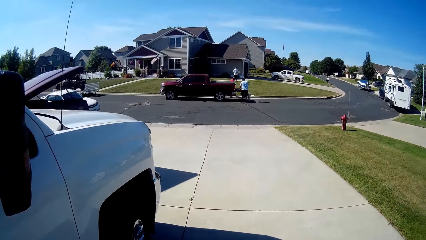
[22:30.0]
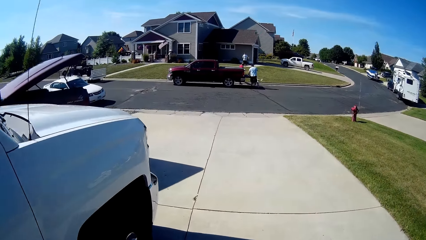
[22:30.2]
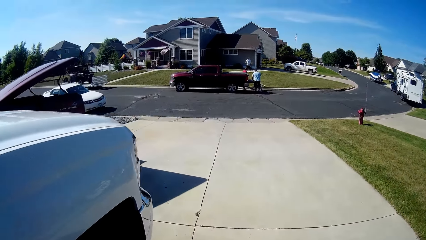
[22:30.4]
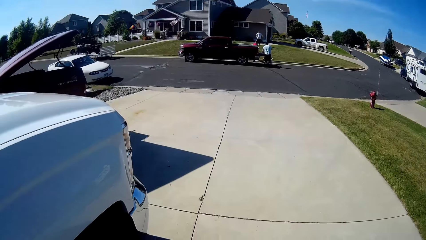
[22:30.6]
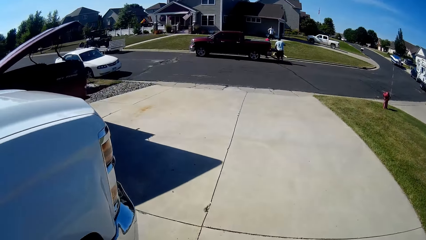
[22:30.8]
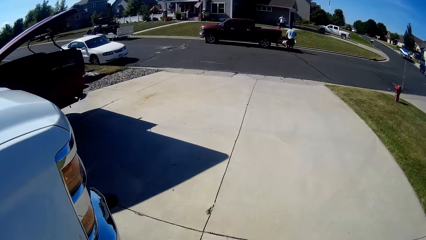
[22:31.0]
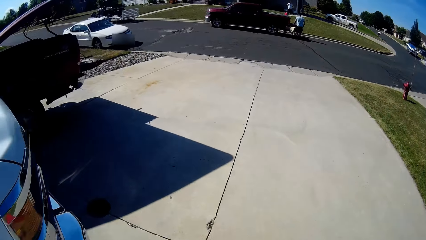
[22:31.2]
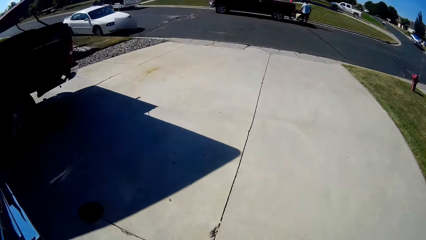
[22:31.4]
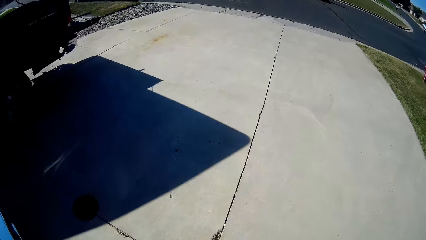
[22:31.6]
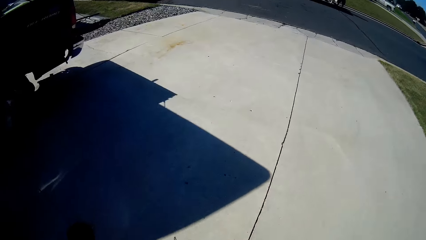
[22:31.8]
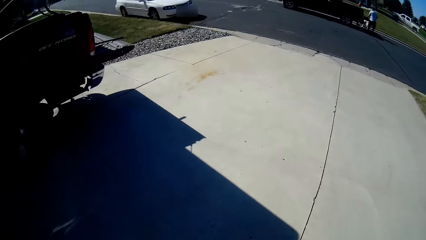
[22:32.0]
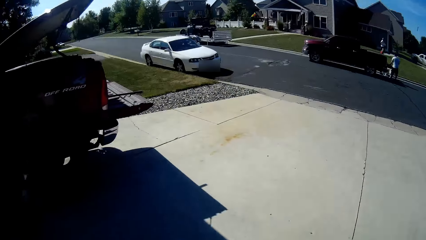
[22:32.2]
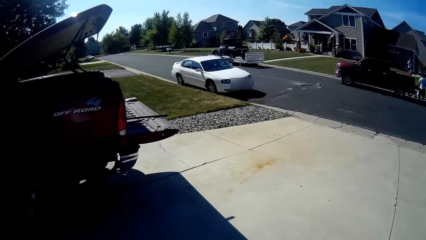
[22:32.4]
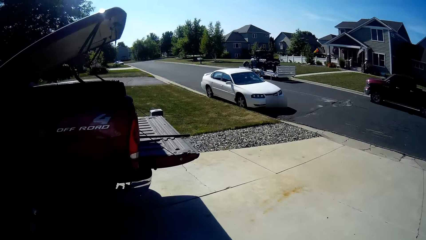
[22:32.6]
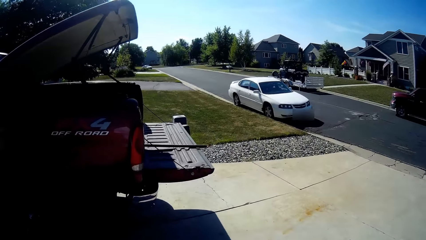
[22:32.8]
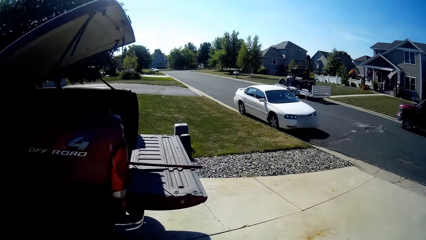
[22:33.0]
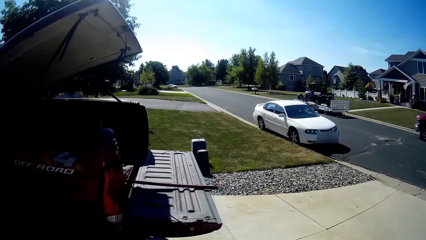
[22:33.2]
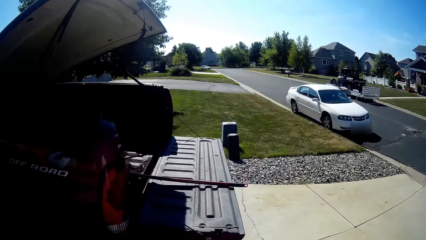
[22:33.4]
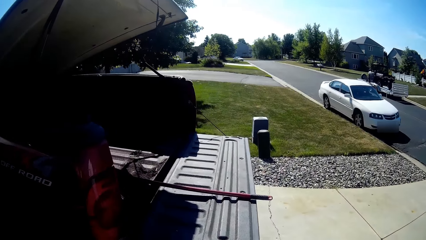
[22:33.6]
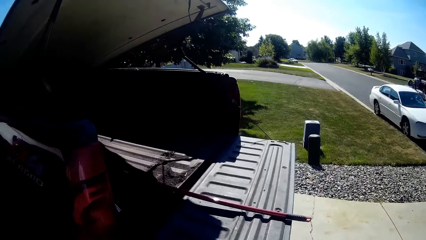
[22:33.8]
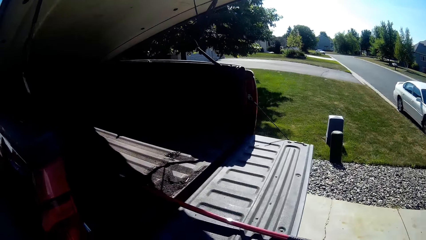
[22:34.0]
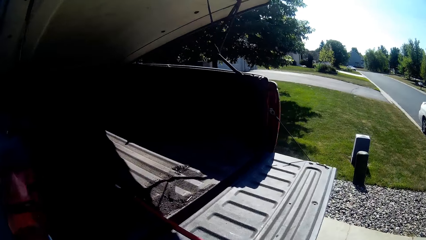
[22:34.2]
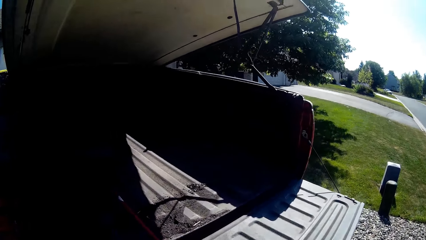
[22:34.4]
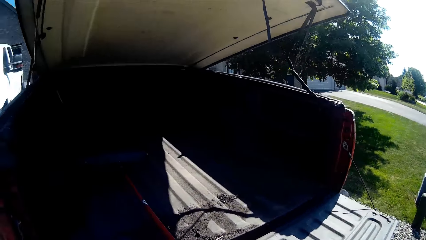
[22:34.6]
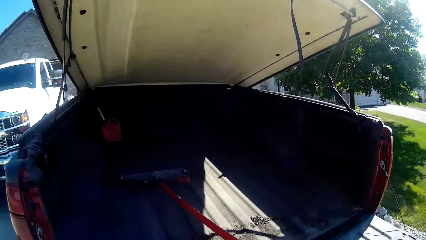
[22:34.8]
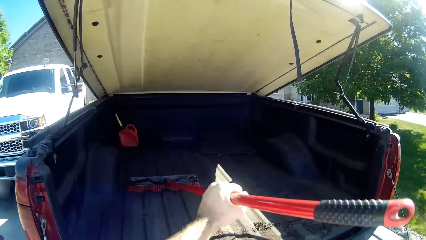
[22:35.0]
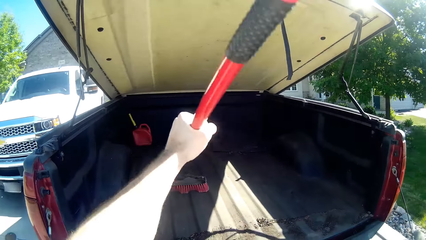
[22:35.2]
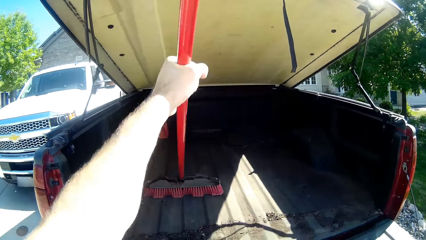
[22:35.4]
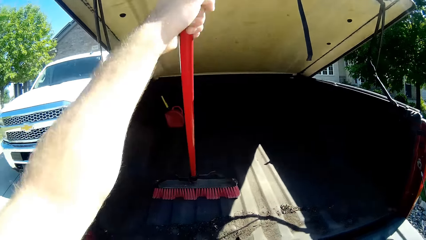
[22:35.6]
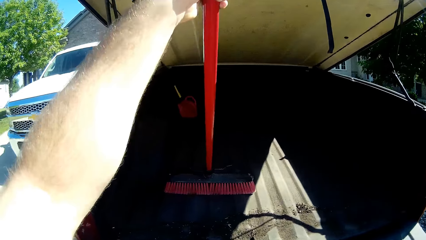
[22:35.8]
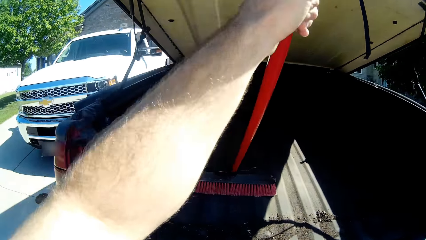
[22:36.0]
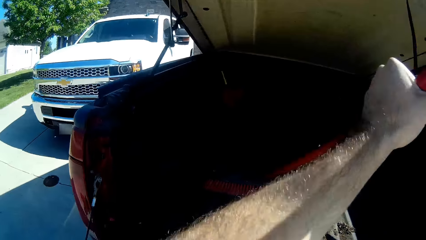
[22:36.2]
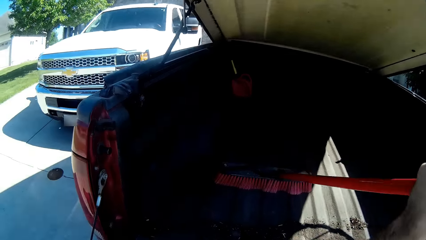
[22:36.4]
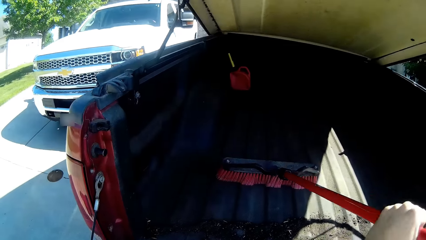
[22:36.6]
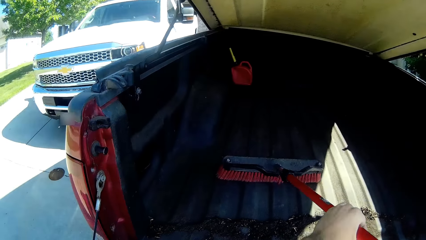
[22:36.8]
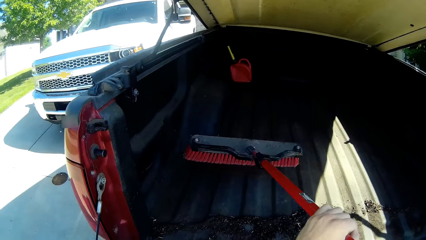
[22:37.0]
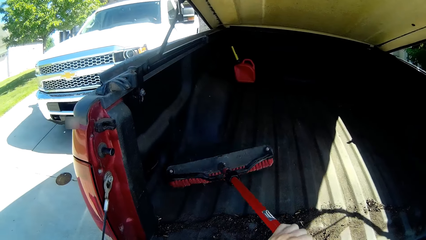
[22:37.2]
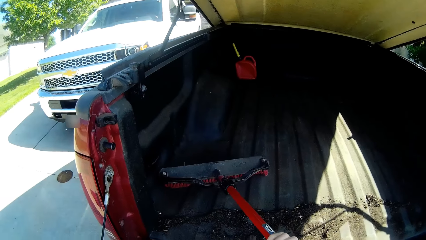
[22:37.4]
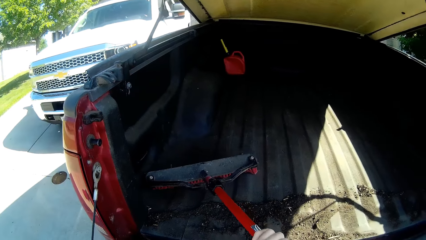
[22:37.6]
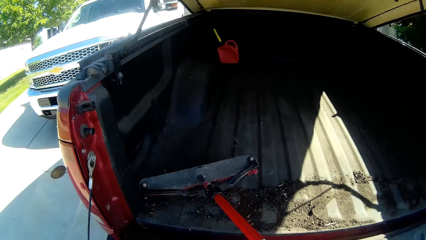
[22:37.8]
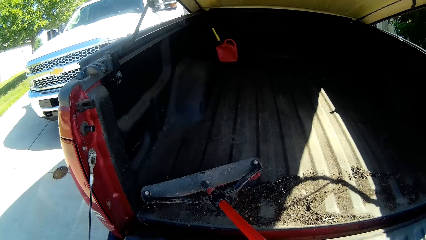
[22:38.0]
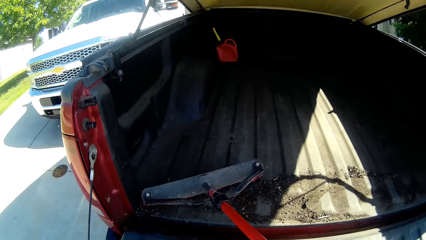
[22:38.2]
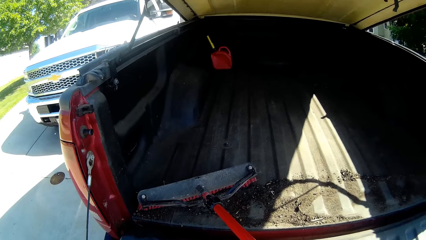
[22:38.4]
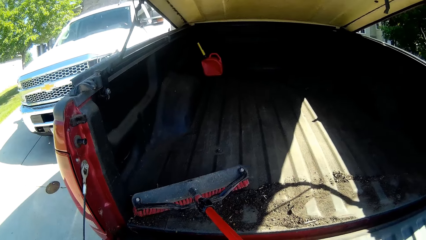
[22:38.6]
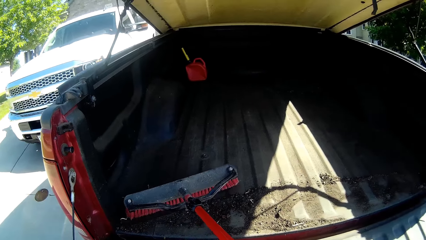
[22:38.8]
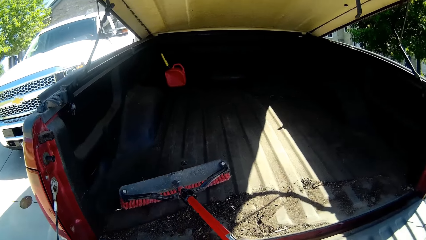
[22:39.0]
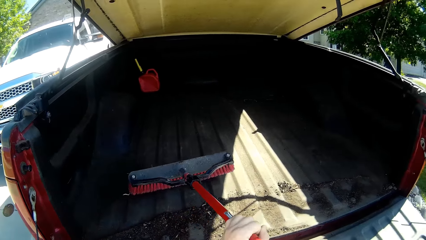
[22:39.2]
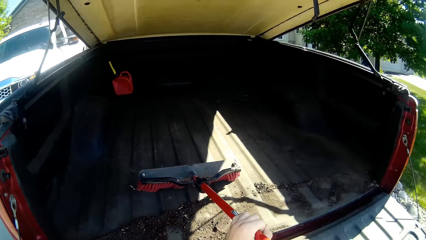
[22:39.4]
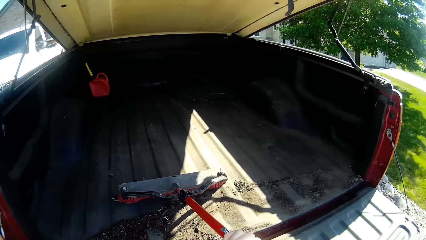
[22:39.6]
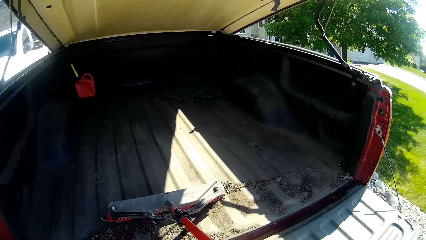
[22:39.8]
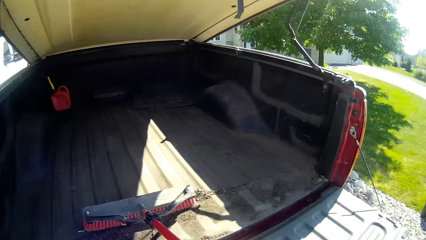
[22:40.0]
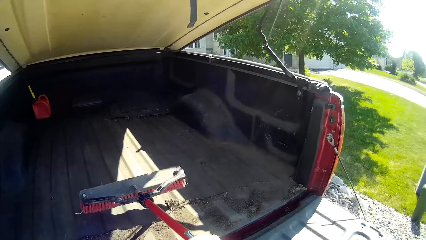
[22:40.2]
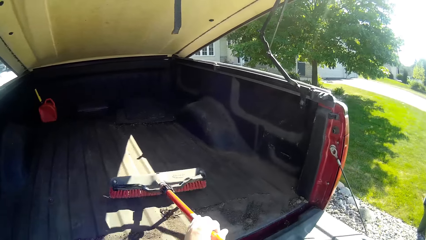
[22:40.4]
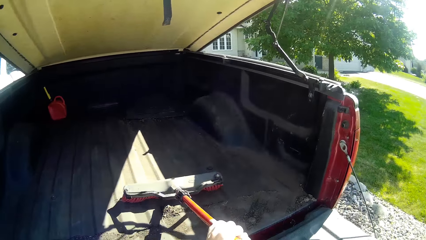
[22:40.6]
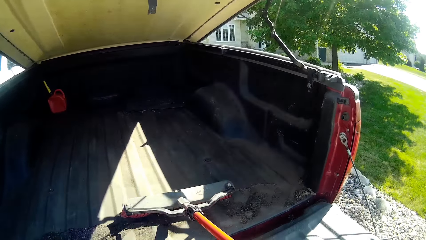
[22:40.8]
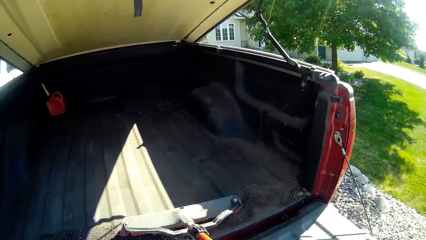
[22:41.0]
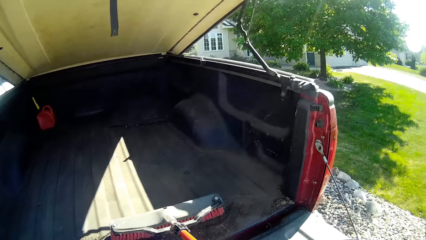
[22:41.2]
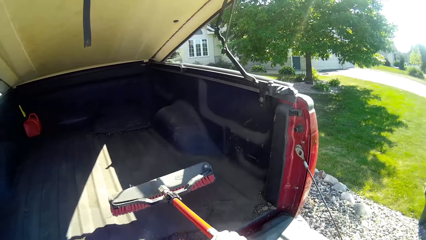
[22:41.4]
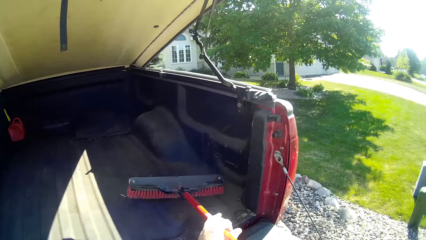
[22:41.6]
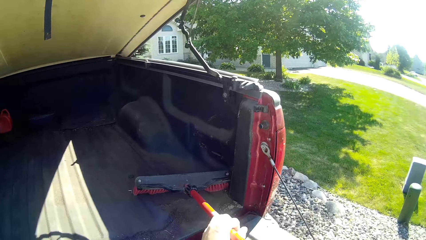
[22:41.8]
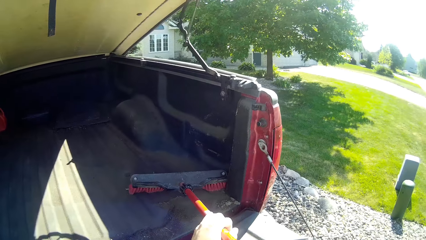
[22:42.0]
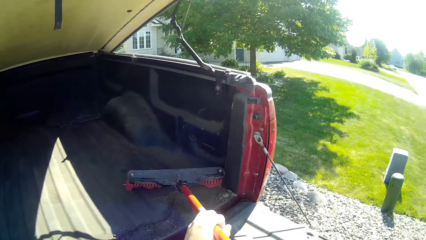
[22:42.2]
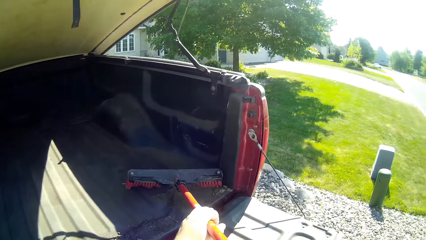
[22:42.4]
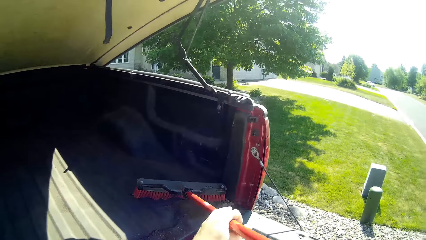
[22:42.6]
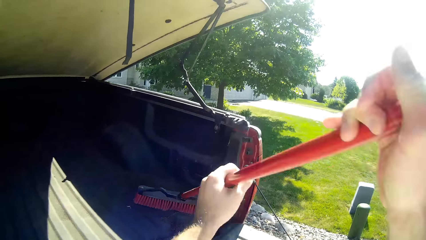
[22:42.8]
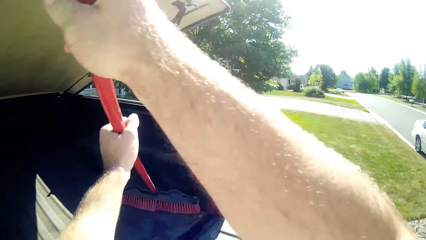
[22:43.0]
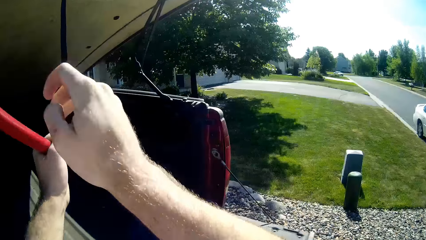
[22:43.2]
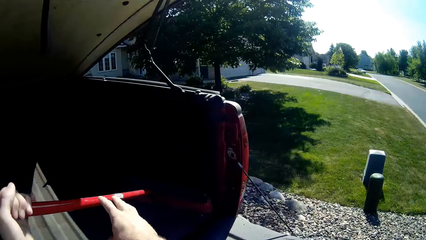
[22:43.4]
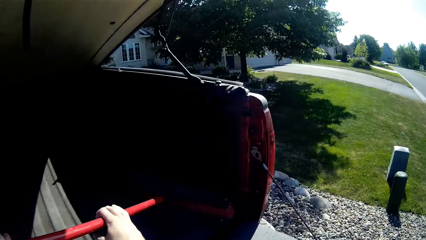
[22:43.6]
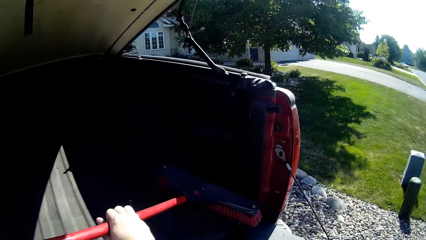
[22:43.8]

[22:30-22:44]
The camera wearer picks up the broom. They sweep the soil with the broom and sweep the pickup truck with the broom.

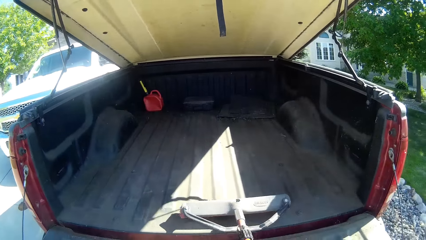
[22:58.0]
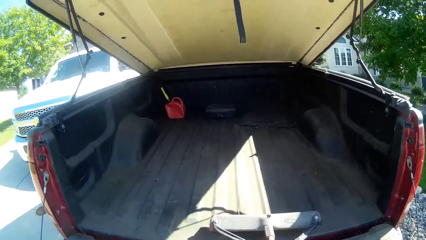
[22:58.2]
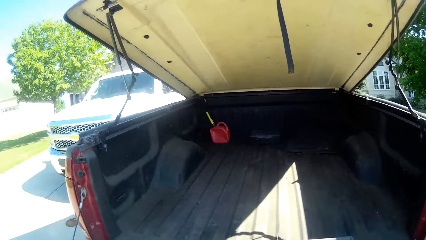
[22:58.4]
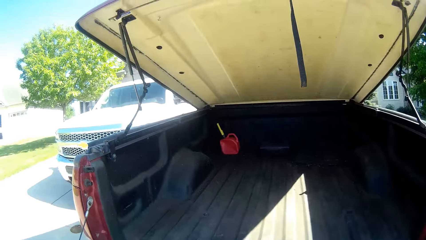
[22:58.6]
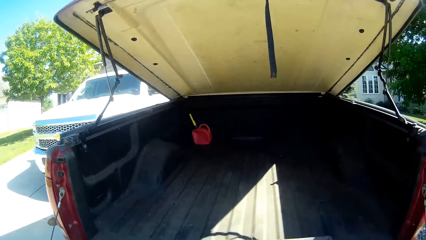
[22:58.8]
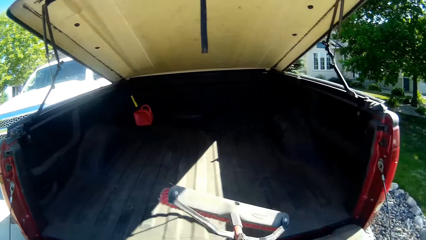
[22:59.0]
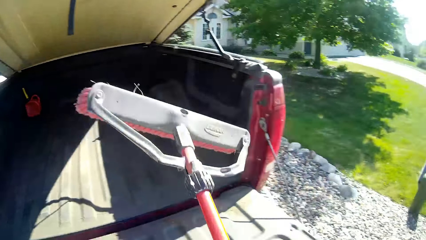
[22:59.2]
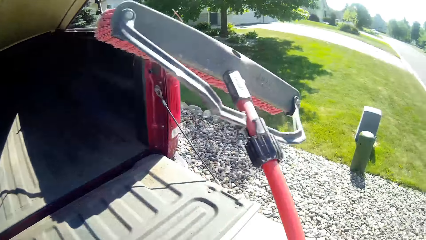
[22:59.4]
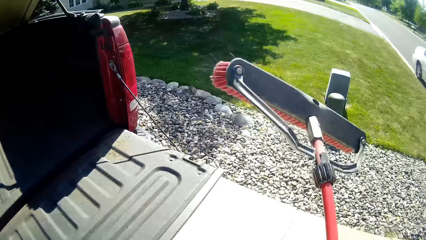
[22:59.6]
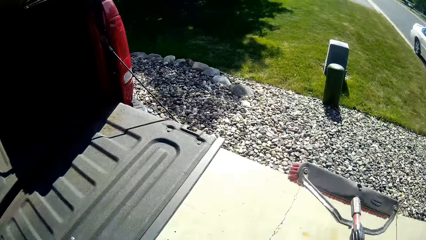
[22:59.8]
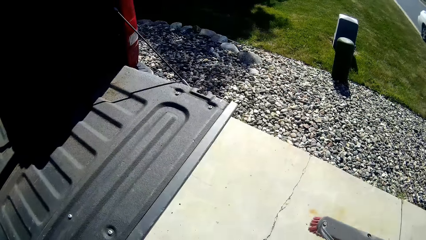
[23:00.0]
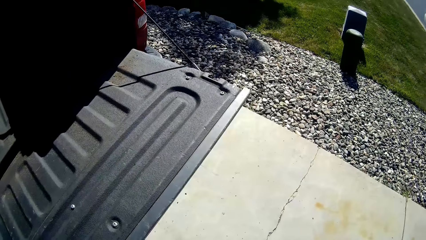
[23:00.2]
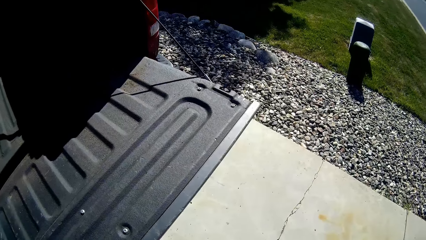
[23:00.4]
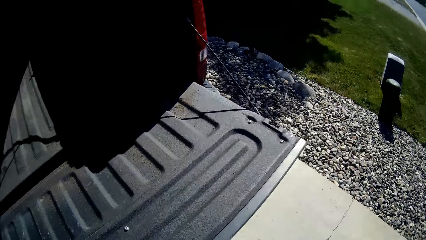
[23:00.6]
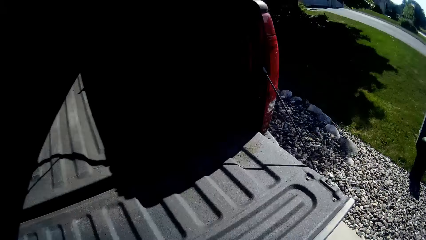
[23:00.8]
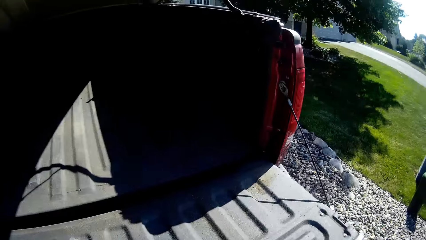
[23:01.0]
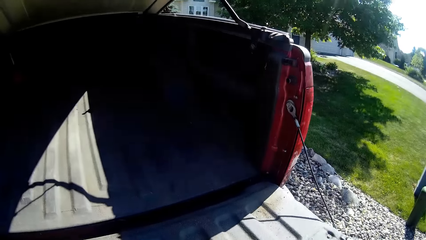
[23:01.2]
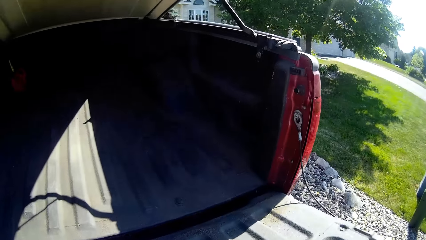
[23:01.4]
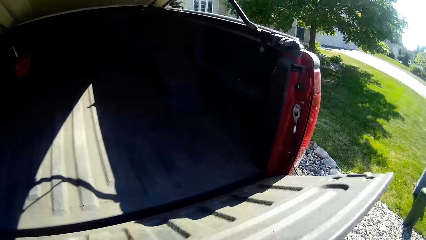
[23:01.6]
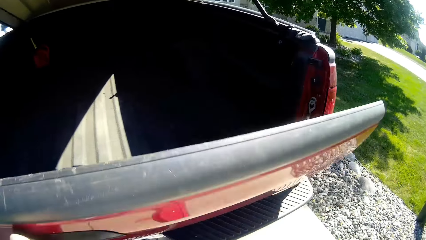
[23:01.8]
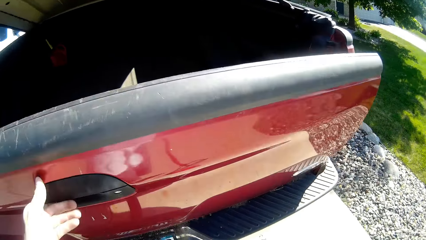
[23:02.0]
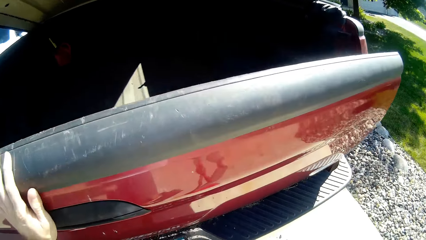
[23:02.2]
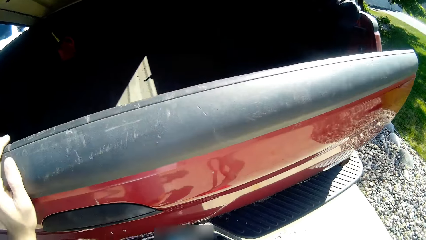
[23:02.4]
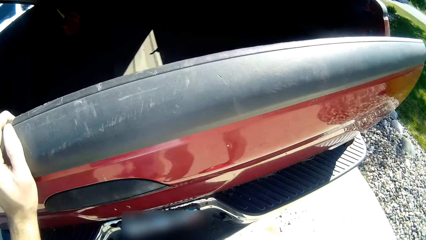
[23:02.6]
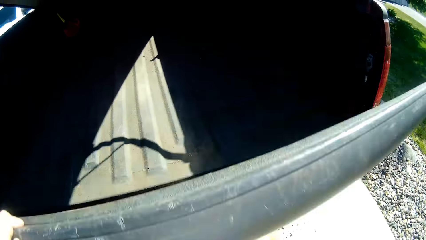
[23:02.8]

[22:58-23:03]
The camera wearer moves the broom away from the truck. He stares at the tailgate. He raises the door of the truck boot with his left hand.
